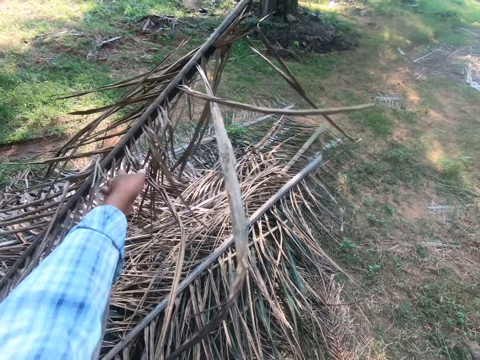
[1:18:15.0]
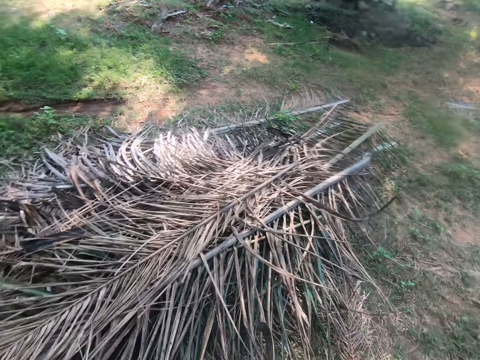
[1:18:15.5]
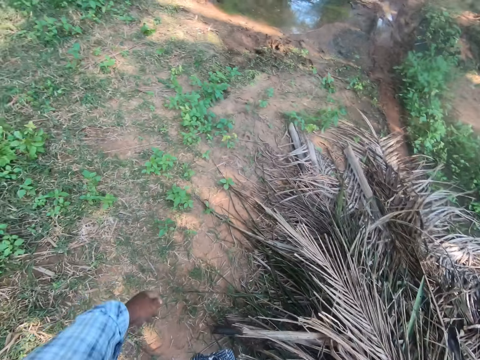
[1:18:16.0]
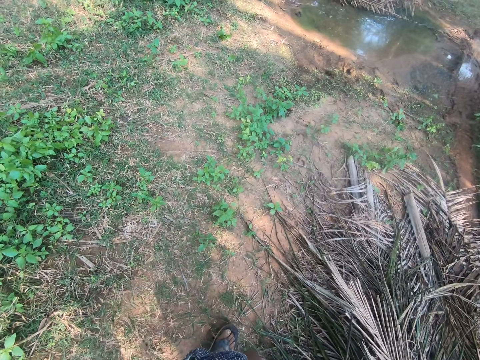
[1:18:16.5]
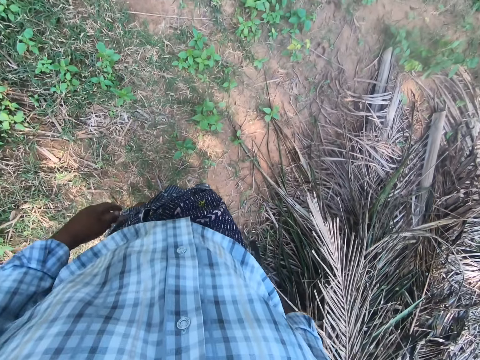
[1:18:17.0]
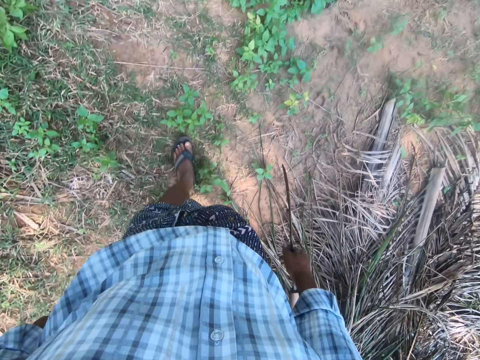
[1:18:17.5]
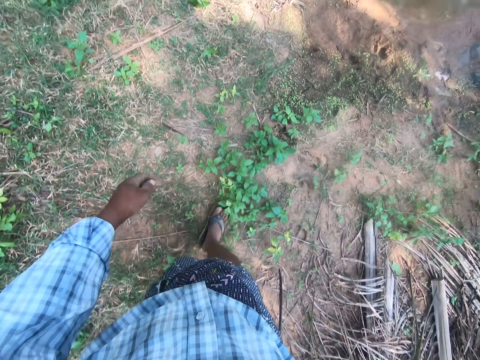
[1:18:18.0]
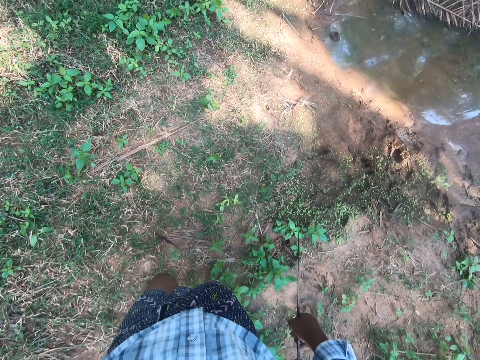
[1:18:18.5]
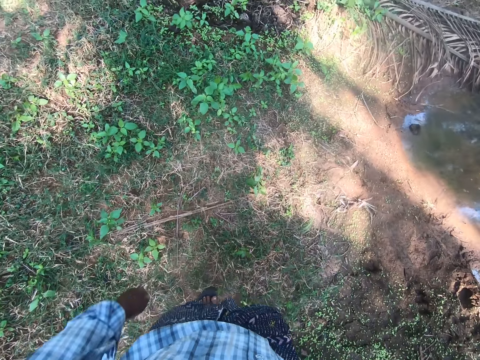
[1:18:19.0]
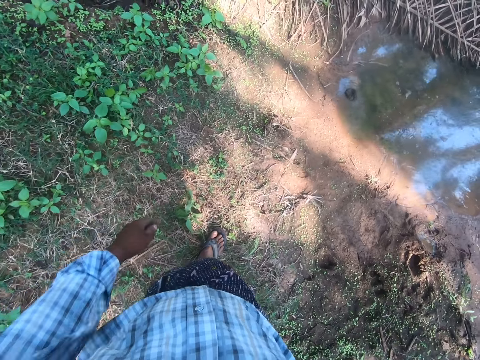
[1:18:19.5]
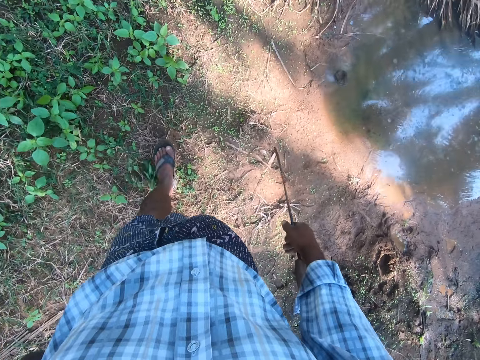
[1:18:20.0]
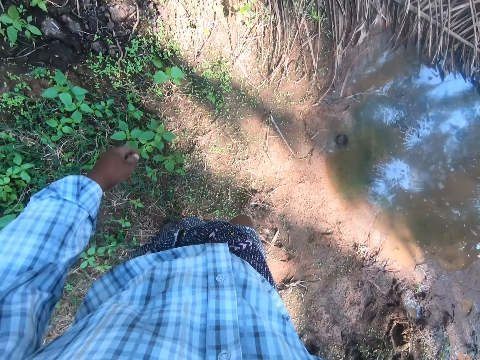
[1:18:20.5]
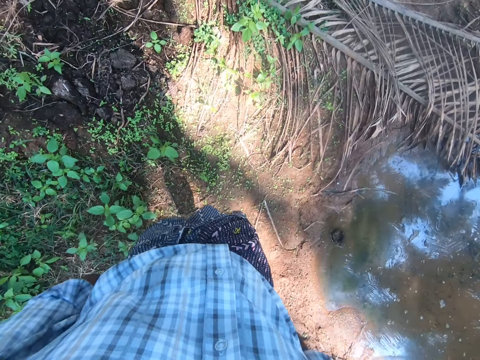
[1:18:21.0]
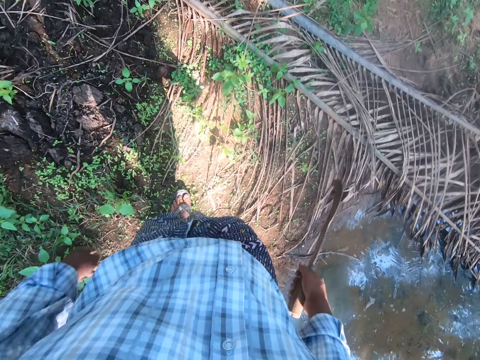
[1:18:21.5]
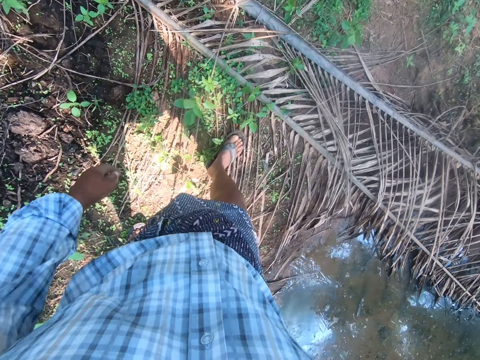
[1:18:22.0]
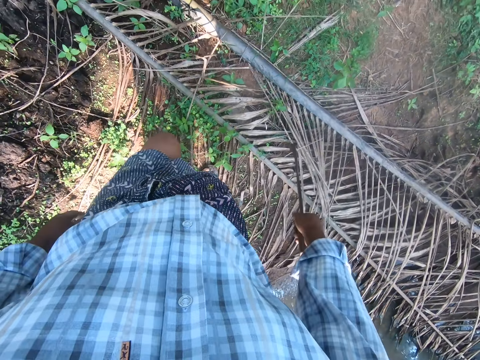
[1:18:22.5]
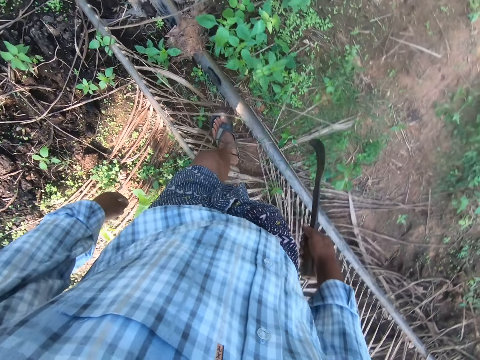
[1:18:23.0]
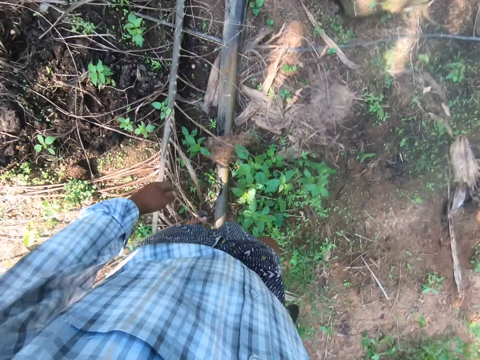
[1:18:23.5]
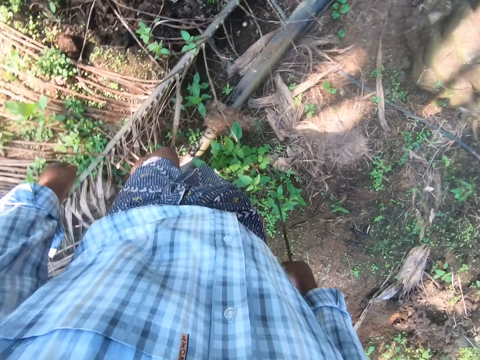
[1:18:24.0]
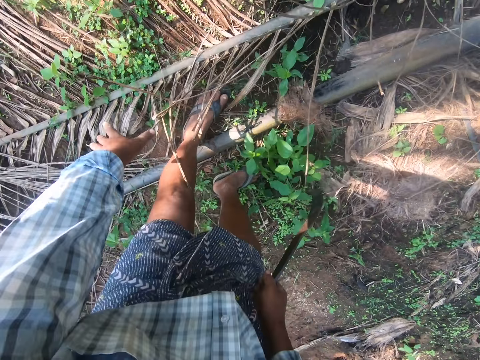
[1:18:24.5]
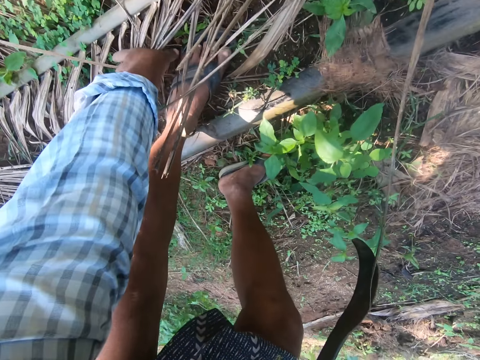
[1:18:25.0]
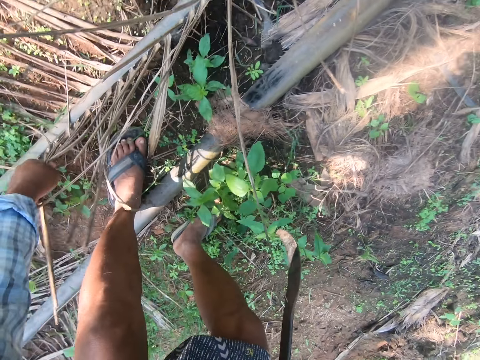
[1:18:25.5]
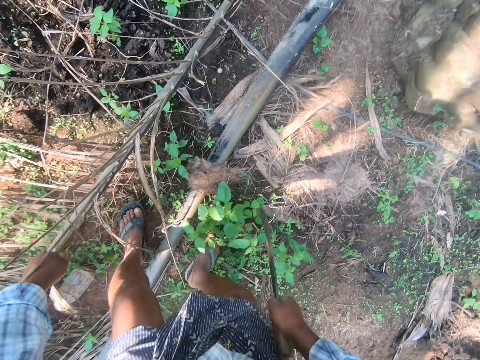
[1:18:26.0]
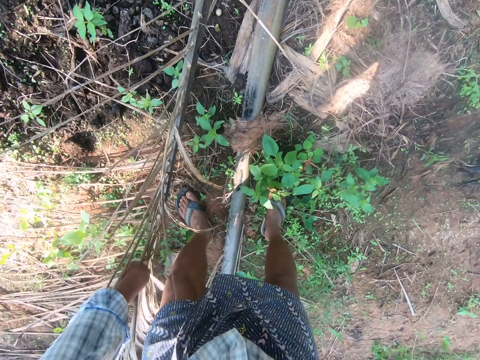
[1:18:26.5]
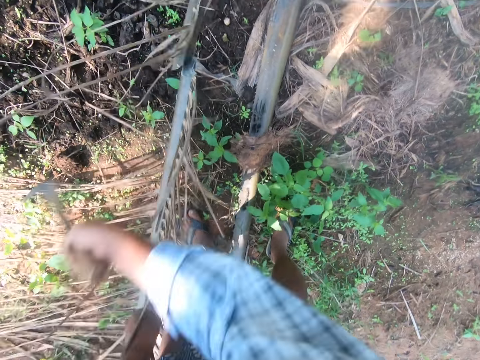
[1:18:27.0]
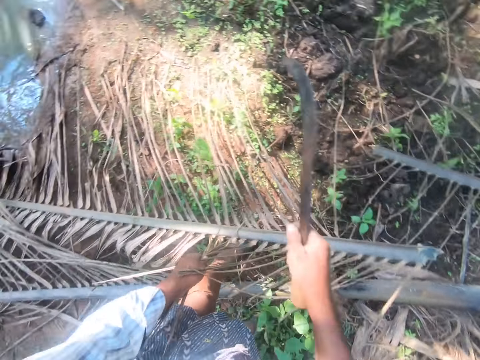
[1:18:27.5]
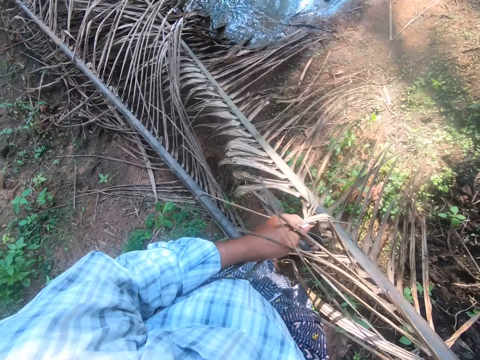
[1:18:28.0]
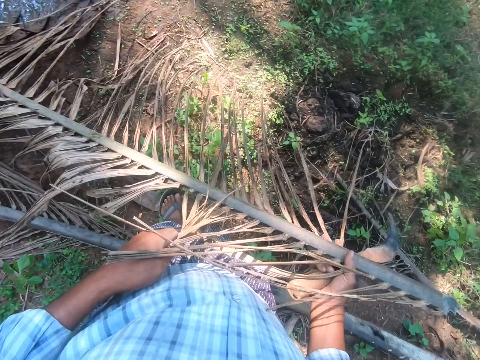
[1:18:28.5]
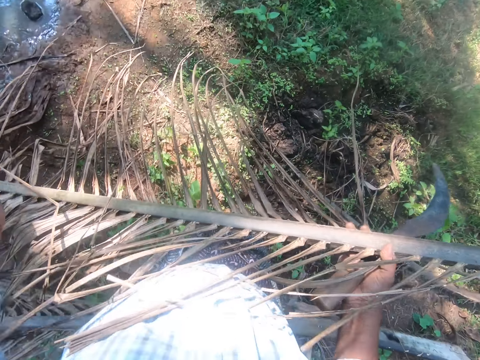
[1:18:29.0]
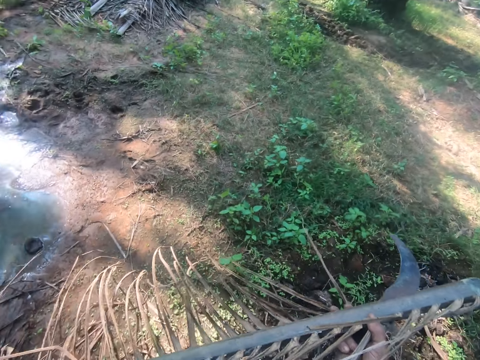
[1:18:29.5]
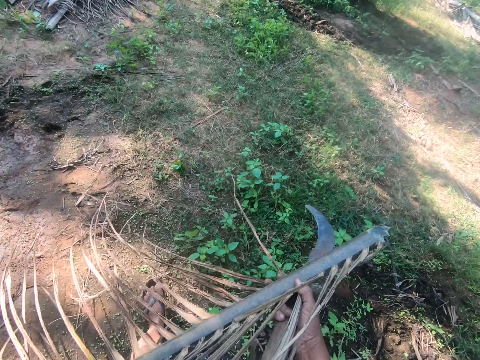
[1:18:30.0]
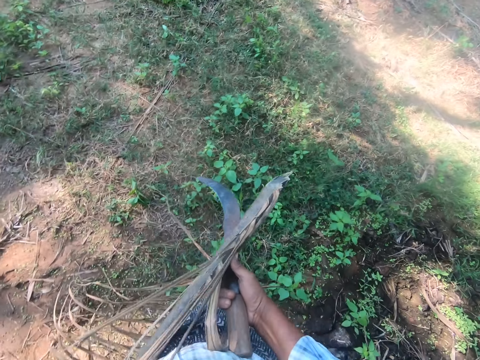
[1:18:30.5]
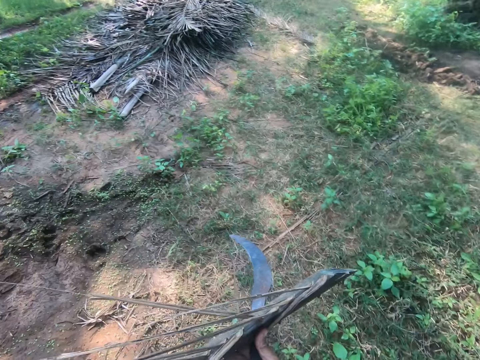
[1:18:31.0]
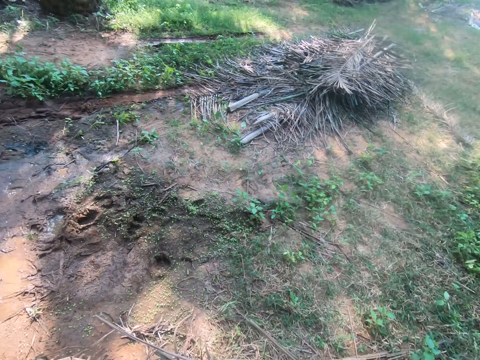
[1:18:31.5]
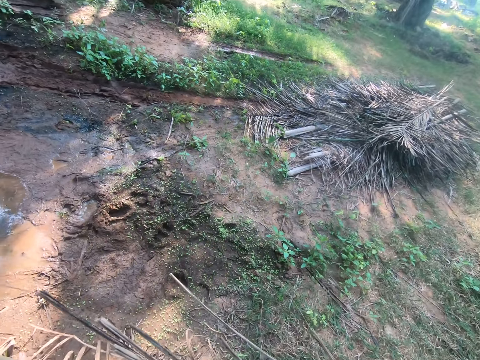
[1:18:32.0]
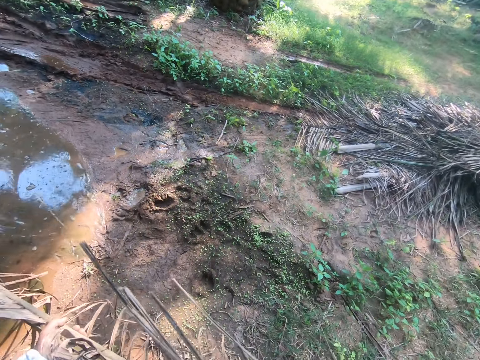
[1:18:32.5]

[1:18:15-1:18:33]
The camera wearer tosses the palm frond on top of the pile of palm fronds with his left hand. He walks from one part of the farm to another with the sickle in his right hand. He bends. He picks up another palm frond with his left hand. He cuts the palm frond with the sickle in his right hand. He lifts the palm frond in his left hand with both hands. He carries the palm frond from one part of the farm to another with both hands.

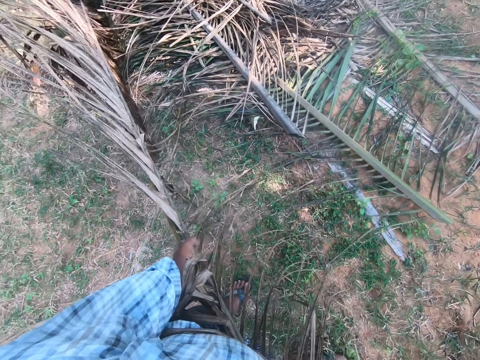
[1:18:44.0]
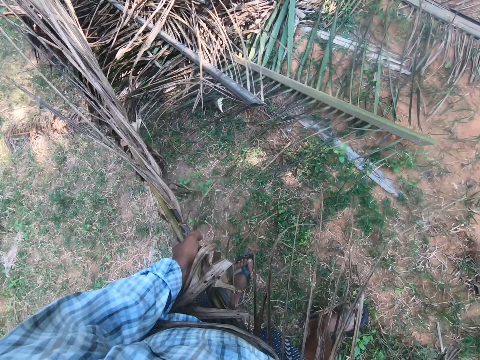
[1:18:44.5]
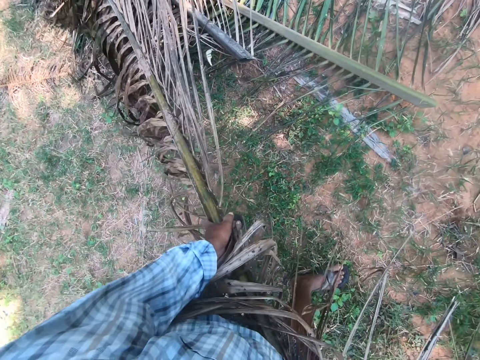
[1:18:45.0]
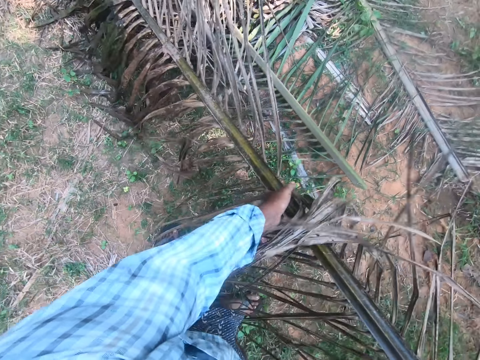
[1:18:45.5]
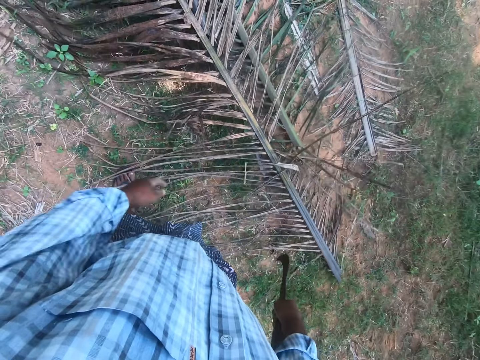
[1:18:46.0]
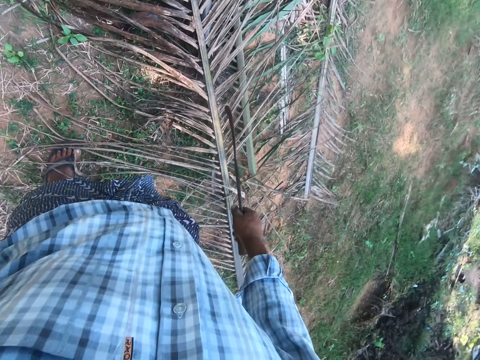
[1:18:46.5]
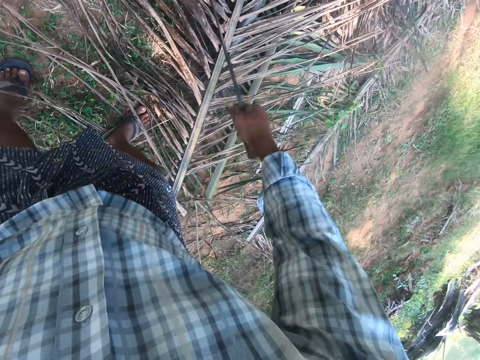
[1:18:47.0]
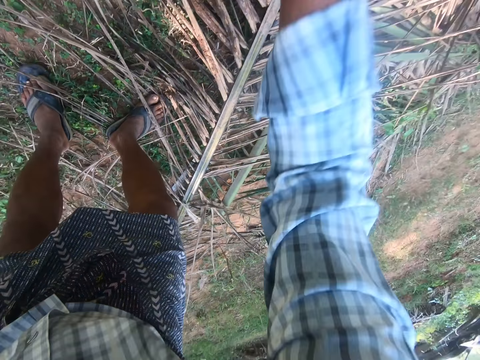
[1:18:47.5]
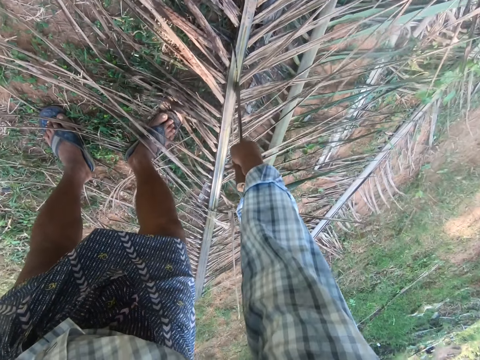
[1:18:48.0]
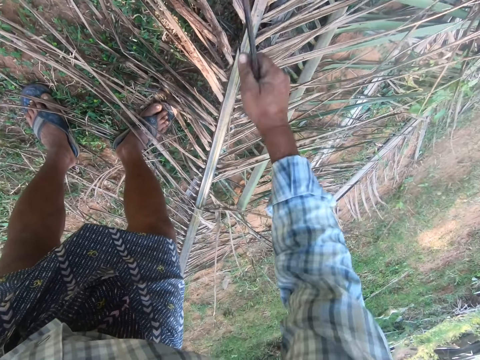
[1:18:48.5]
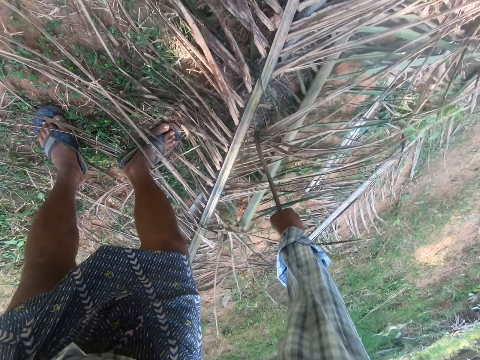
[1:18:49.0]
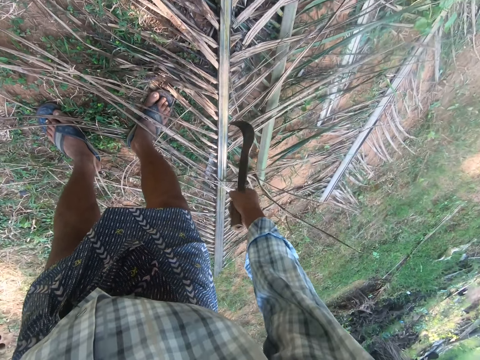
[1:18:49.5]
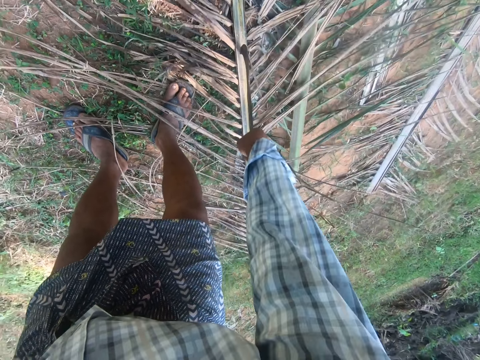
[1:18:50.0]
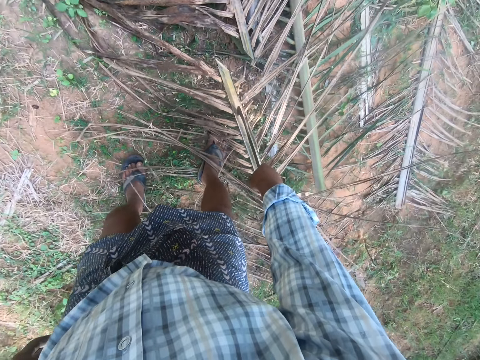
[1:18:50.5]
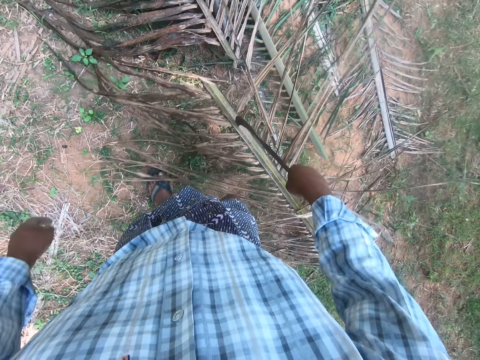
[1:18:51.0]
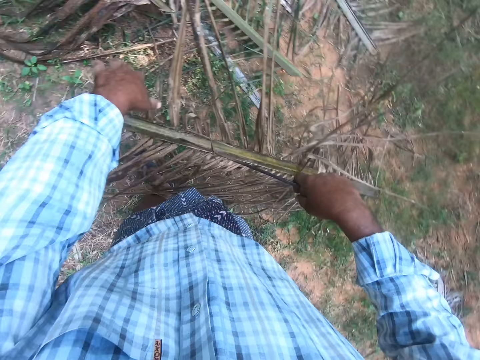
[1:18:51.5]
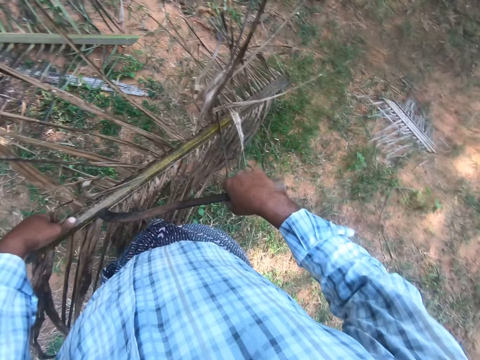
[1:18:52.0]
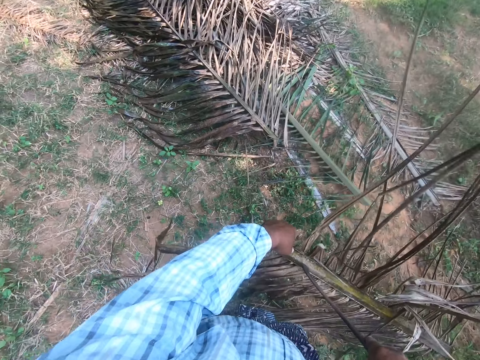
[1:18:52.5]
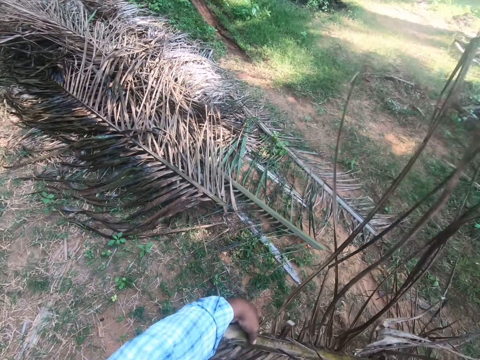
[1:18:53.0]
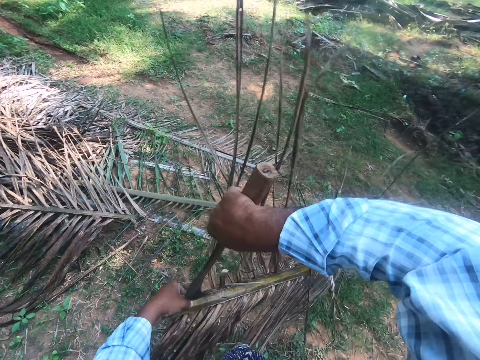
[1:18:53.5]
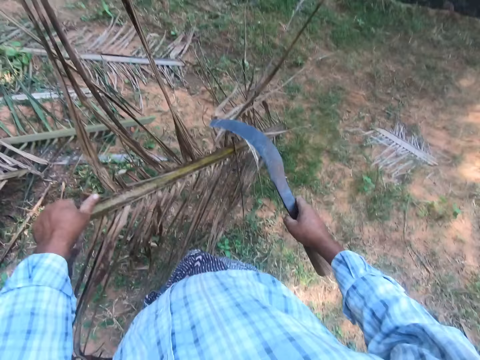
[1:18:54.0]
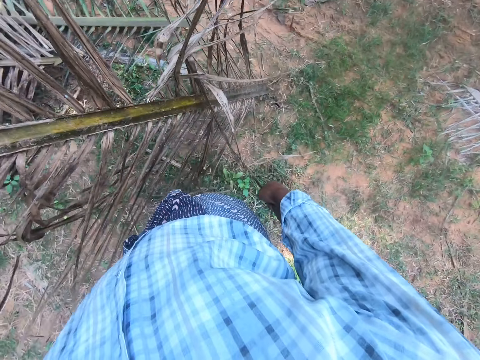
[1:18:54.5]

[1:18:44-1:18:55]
The camera wearer drops the palm frond on a pile of palm fronds. He cuts the palm frond on the pile with the sickle in his right hand. He cuts the palm frond on the pile again with the sickle in his right hand. He picks the palm frond up with the sharp end of the sickle in his right hand. He holds the palm frond with his left hand.
